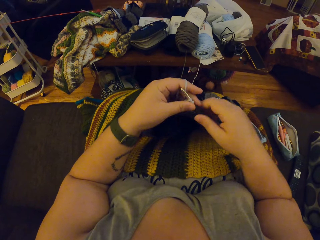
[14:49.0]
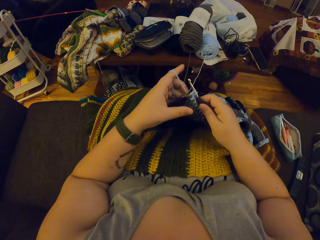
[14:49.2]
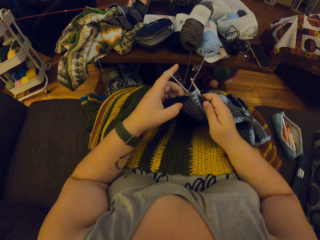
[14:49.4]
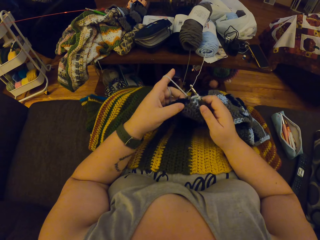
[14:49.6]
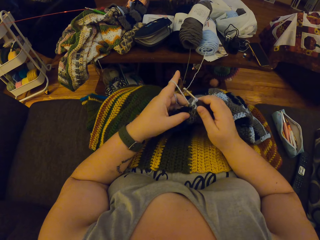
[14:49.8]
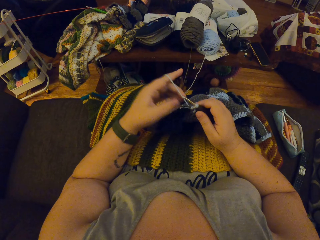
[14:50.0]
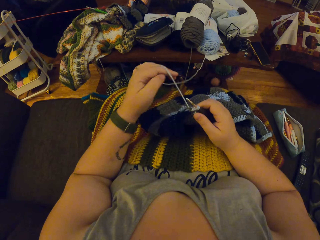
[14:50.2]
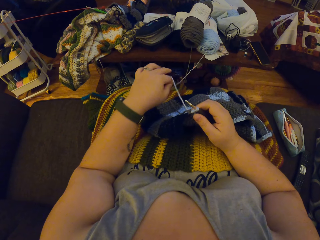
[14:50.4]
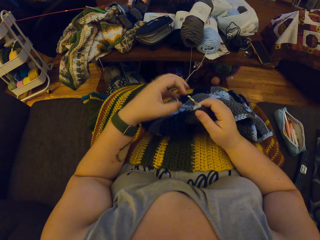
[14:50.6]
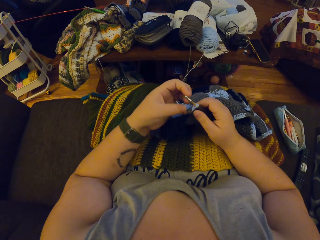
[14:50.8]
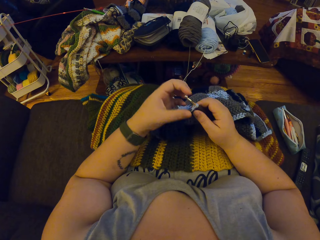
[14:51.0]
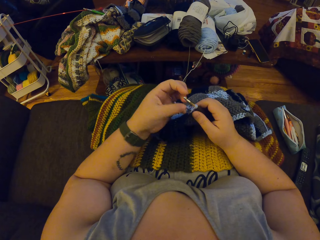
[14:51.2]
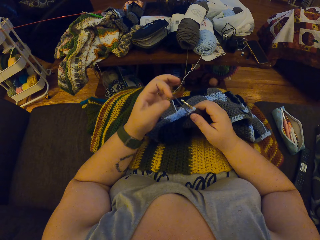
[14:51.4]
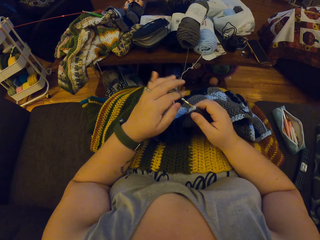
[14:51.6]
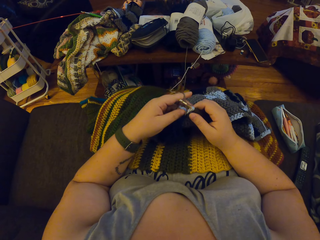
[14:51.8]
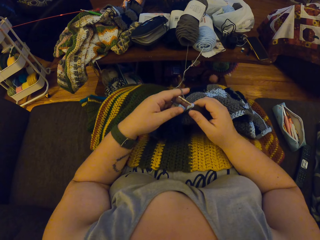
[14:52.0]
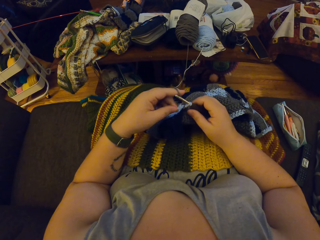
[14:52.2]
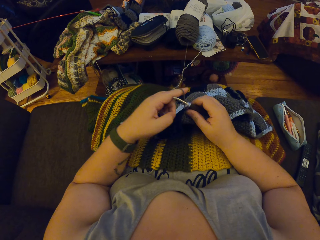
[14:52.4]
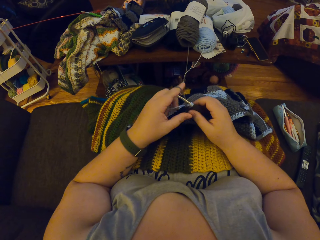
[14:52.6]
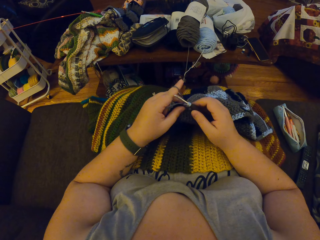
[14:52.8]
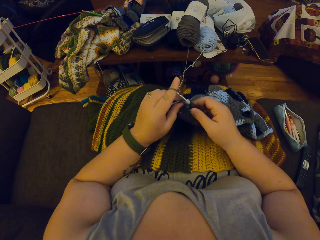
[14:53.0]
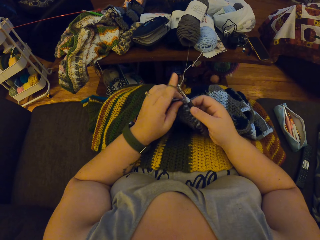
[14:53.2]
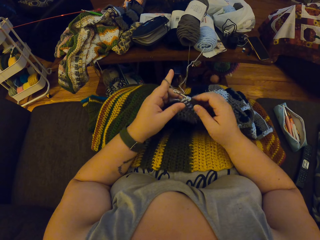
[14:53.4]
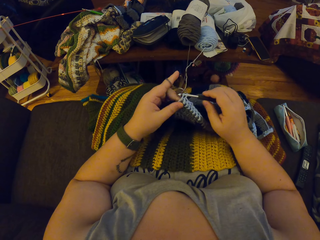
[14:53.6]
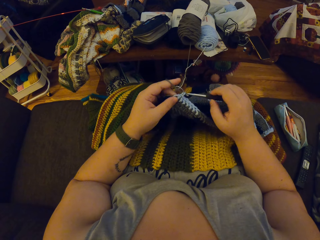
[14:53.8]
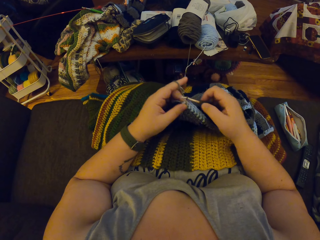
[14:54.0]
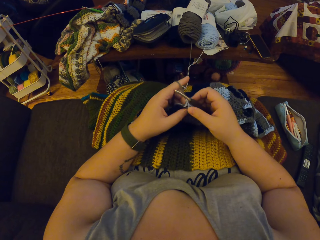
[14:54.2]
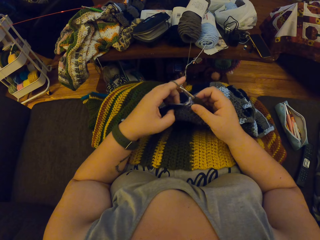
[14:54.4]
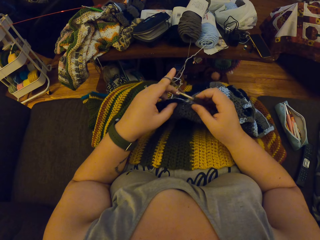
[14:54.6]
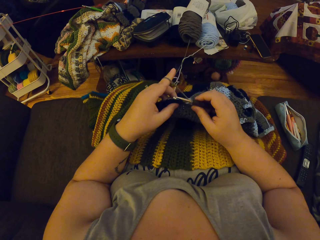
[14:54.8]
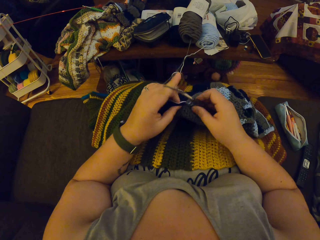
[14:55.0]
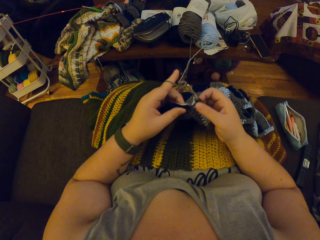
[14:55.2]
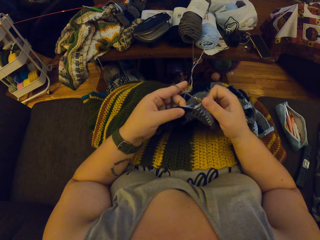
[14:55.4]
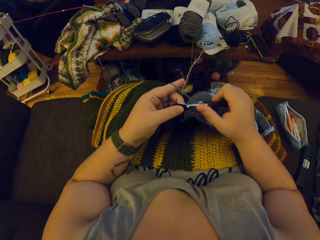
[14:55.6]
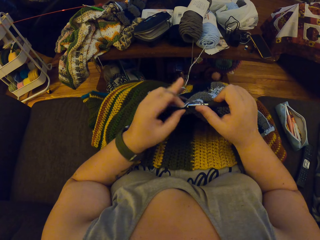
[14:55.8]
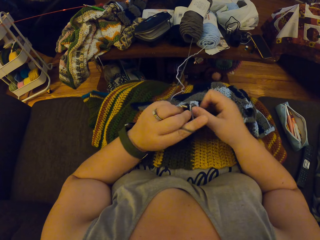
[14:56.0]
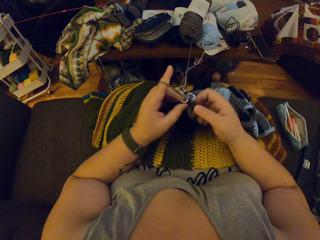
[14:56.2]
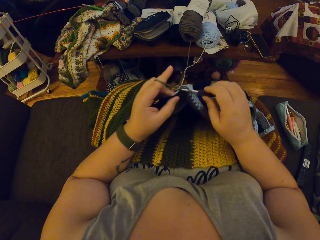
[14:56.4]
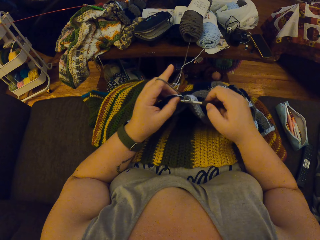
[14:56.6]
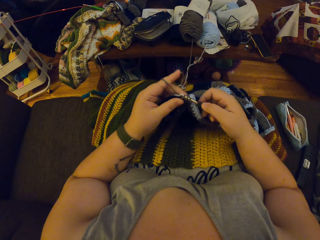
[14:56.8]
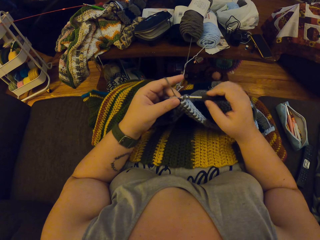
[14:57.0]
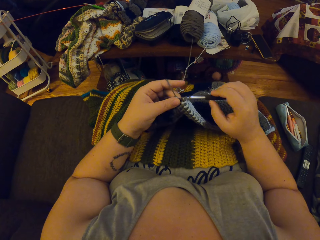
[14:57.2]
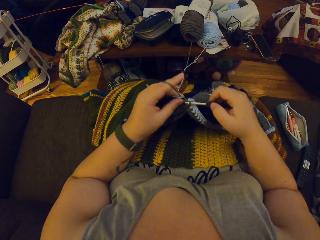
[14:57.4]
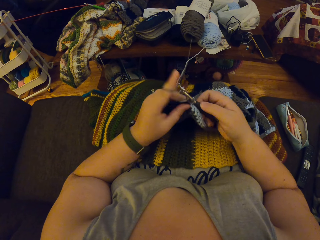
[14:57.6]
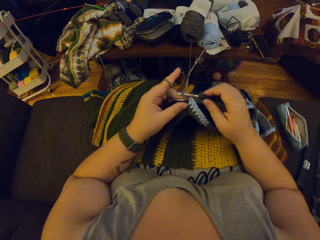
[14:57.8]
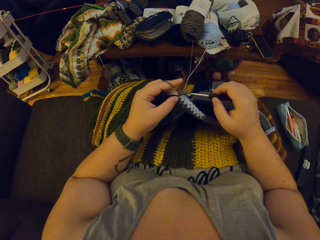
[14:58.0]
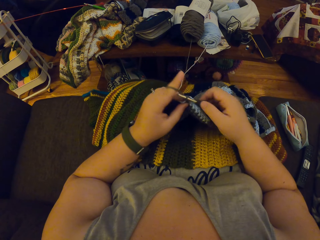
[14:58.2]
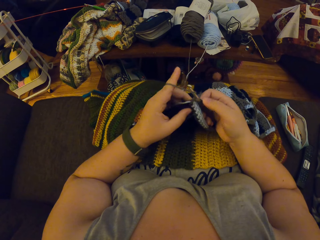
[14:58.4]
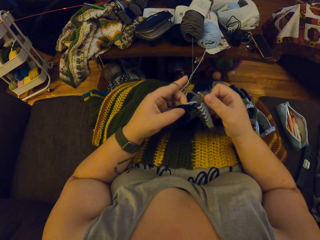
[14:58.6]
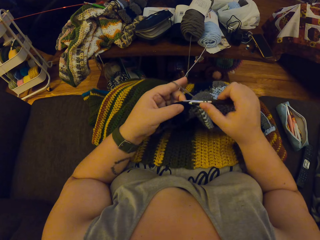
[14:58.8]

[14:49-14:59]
The camera wearer adjusts the yarn strand with her left hand. She rolls the yarn on the finger. She knits a cloth with a crochet with her hands.

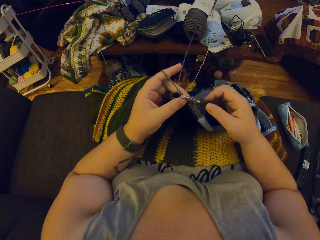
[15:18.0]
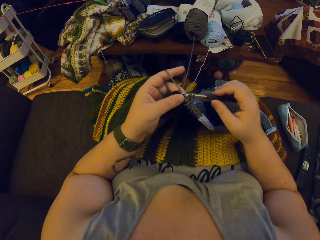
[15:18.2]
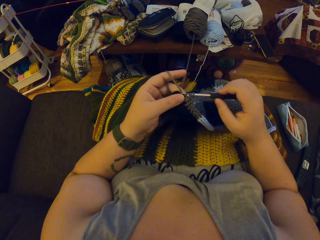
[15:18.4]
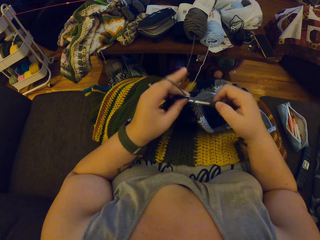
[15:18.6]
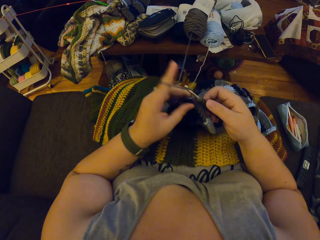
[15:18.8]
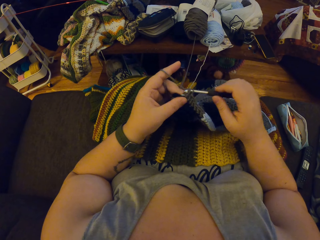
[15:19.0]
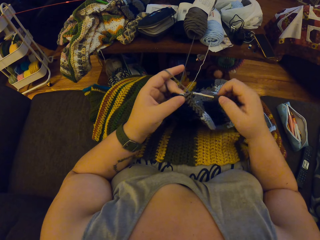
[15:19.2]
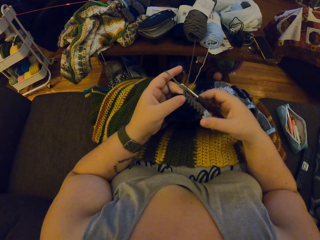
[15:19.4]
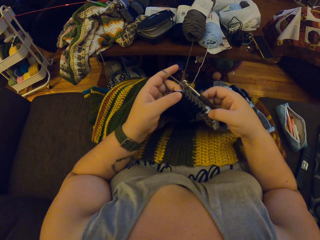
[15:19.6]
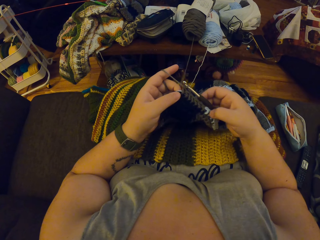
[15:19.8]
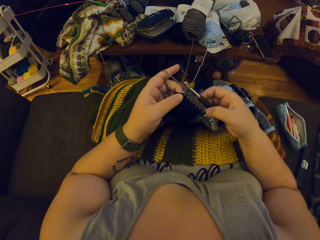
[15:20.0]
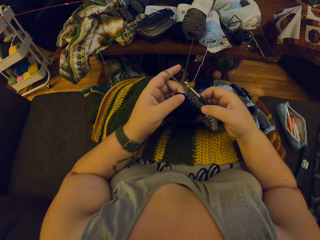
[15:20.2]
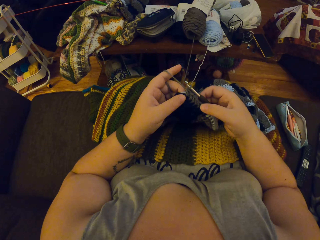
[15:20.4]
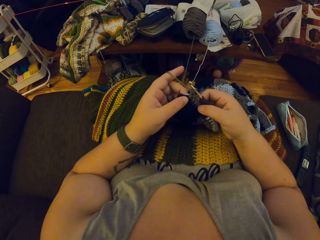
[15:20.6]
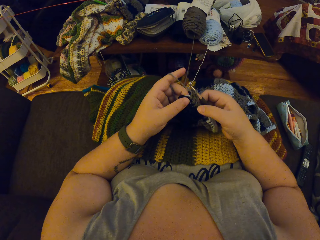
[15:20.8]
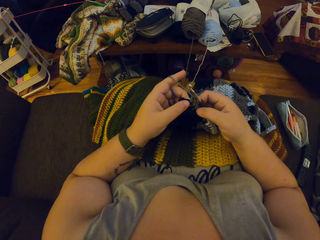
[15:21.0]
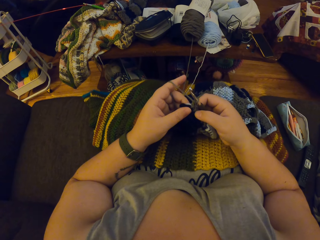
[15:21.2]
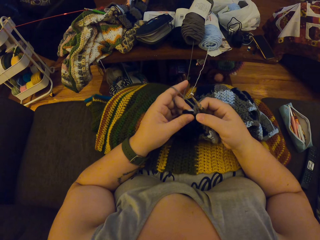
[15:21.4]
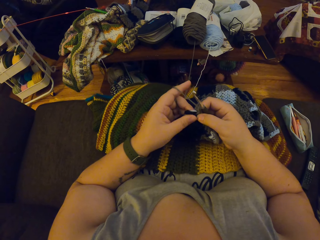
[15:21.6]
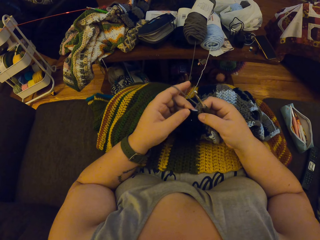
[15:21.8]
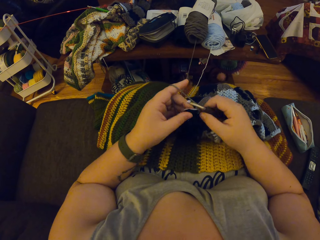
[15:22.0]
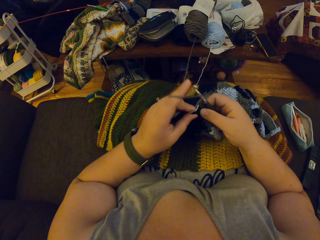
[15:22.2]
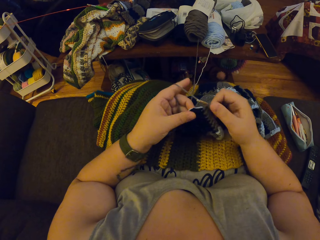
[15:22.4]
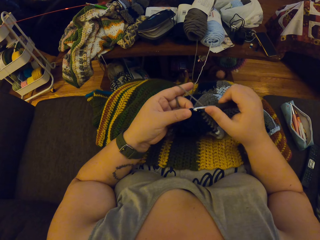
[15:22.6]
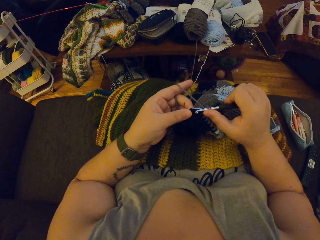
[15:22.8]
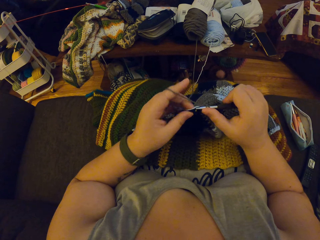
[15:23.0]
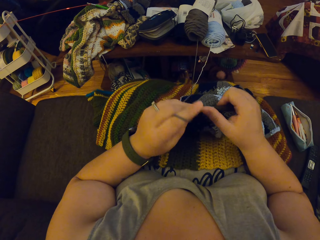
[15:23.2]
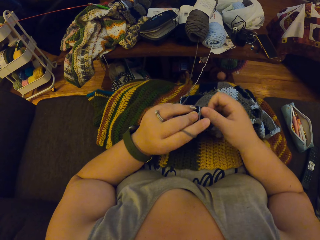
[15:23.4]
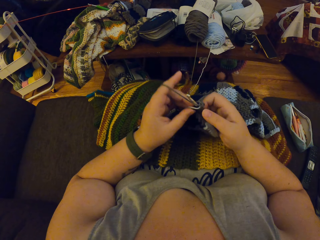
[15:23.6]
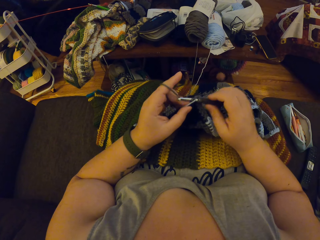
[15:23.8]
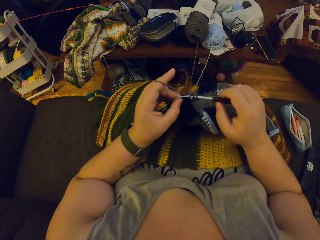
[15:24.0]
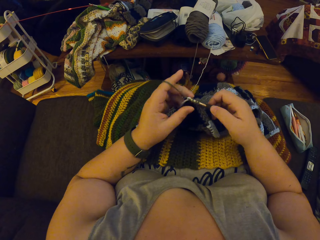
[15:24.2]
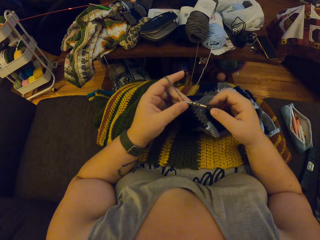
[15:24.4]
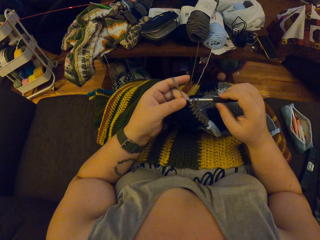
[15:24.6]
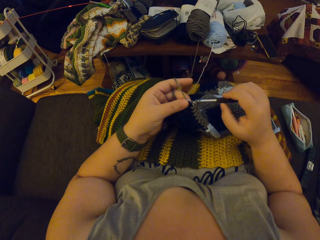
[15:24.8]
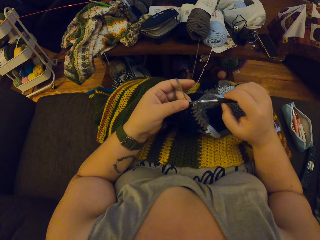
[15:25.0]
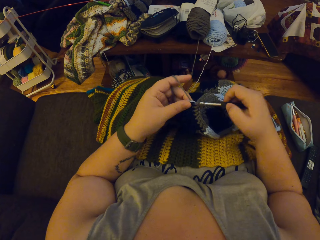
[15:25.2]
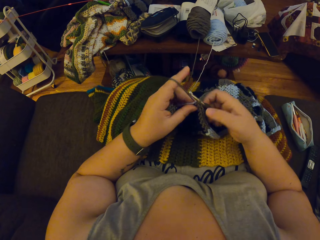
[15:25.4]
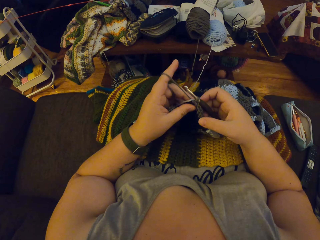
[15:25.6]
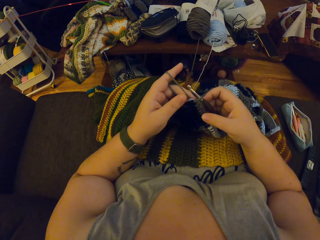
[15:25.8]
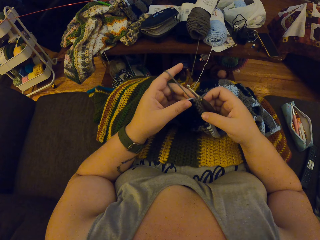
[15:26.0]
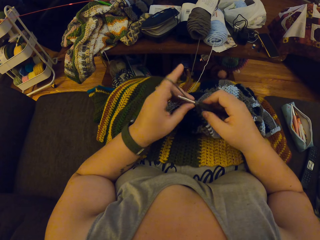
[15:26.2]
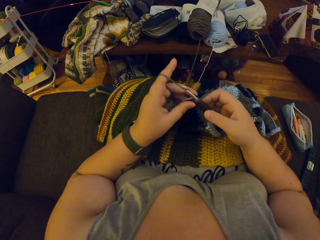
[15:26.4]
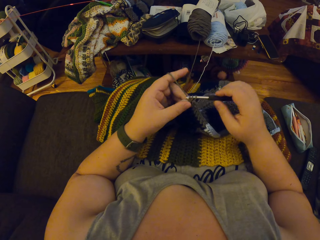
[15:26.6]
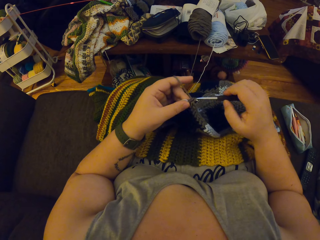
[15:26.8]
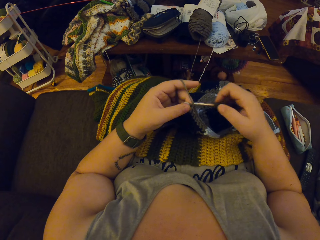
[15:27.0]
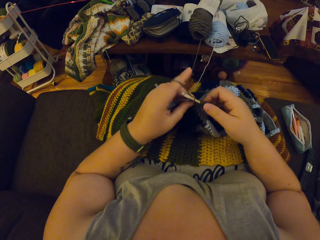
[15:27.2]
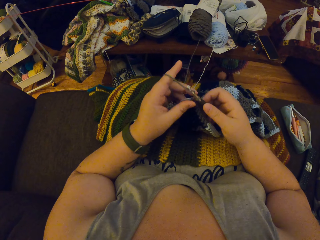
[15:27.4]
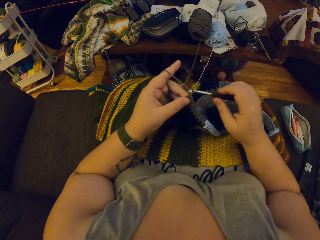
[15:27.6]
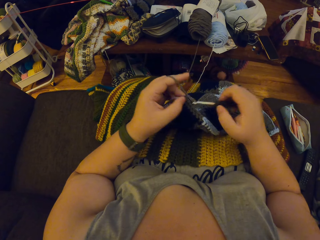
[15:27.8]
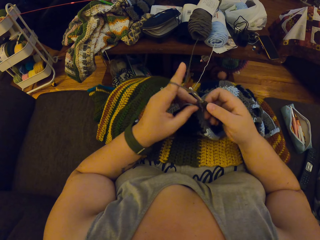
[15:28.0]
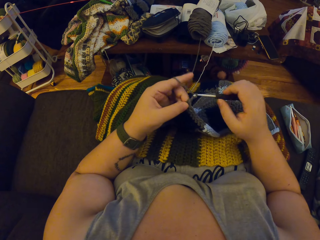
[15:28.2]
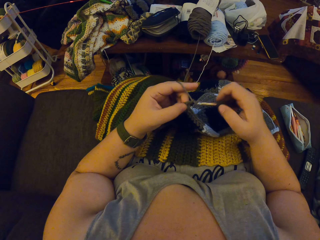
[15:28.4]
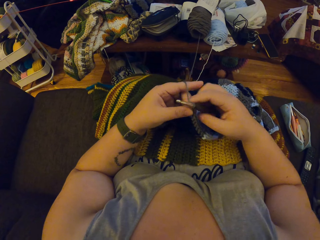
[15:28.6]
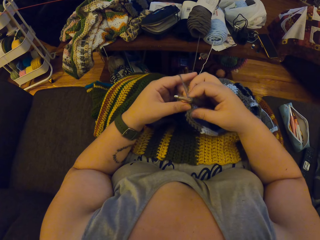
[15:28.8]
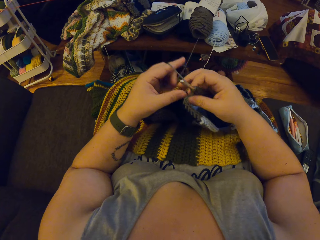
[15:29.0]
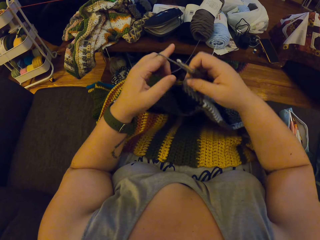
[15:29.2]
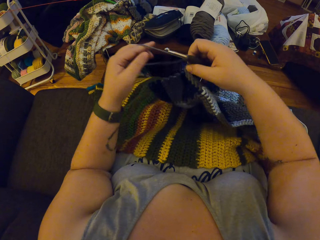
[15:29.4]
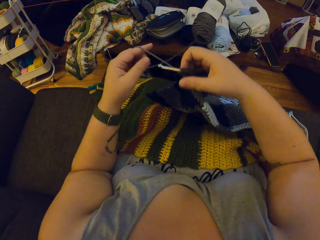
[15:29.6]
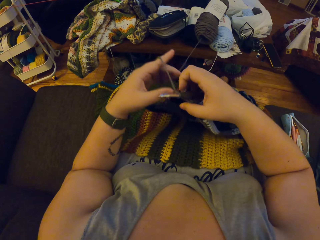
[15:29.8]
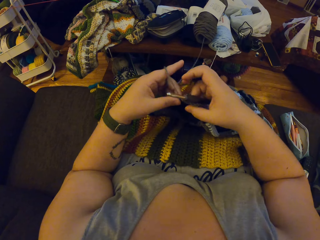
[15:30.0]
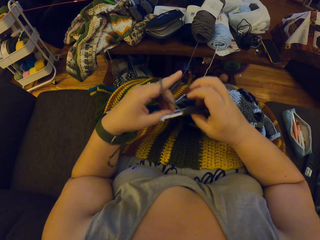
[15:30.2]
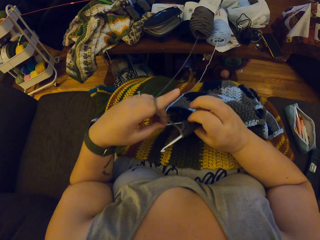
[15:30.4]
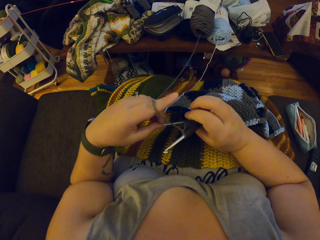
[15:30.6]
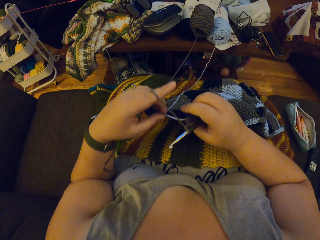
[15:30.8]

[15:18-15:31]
The camera wearer counts the crochet stitch with her right hand. She crochets the yarn with her hands. She checks the cloth and adjusts the fabric with her hands.
